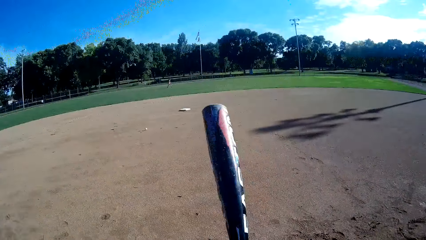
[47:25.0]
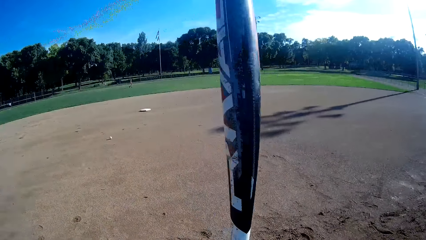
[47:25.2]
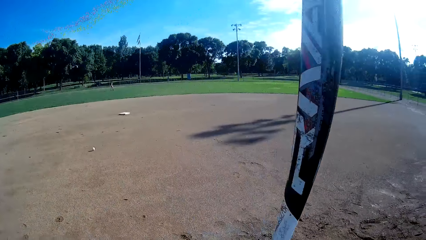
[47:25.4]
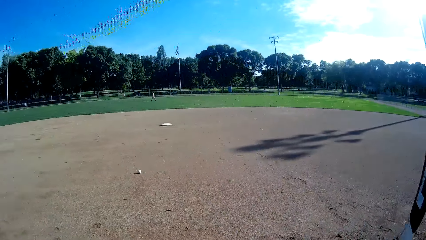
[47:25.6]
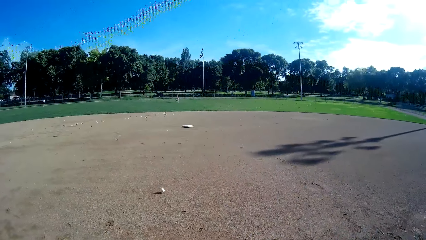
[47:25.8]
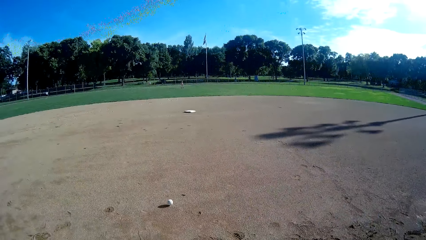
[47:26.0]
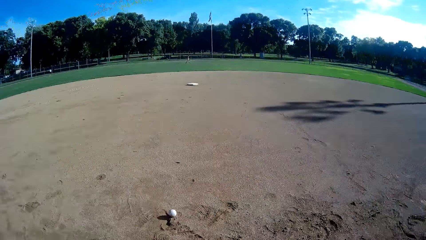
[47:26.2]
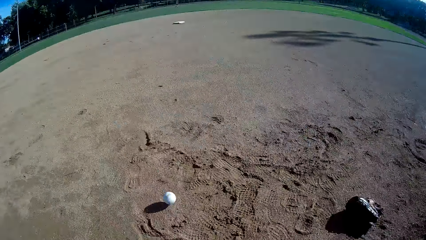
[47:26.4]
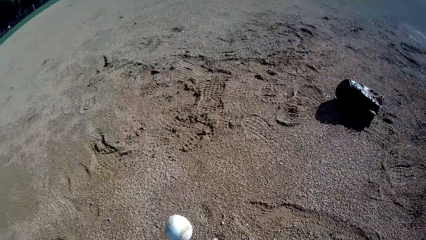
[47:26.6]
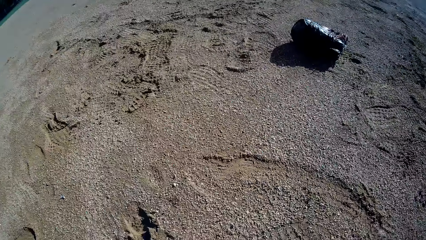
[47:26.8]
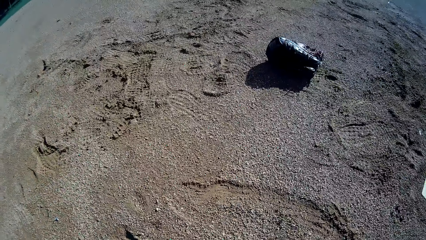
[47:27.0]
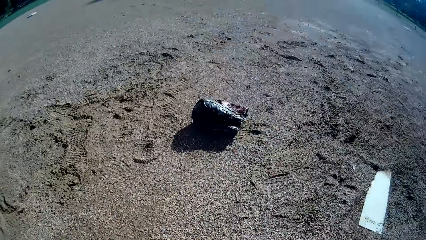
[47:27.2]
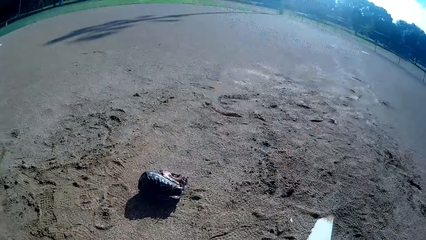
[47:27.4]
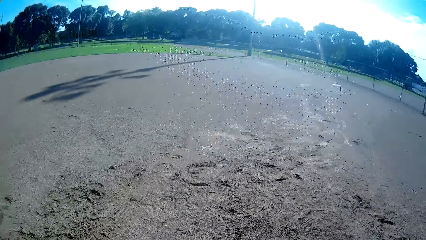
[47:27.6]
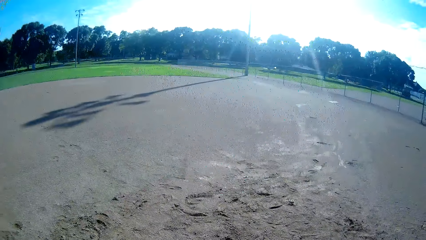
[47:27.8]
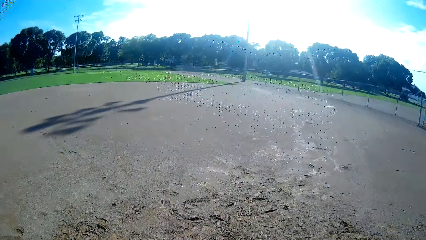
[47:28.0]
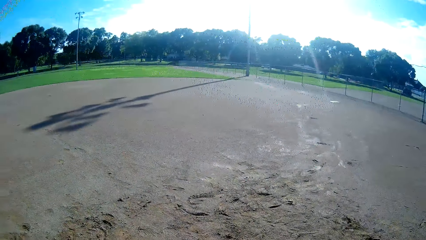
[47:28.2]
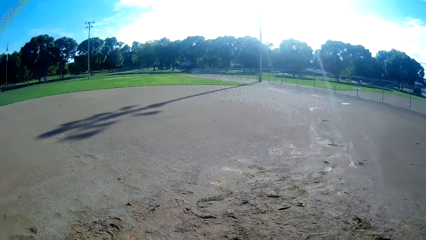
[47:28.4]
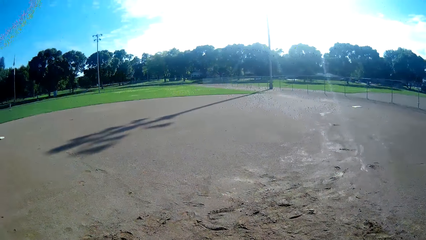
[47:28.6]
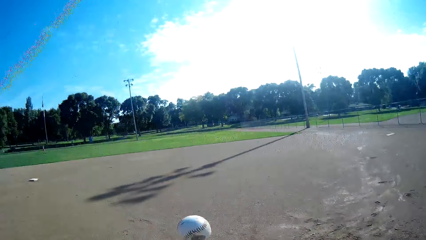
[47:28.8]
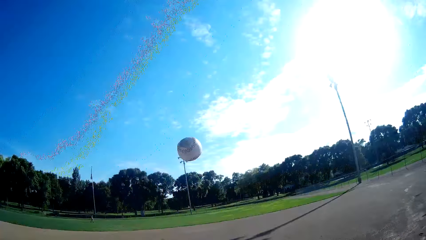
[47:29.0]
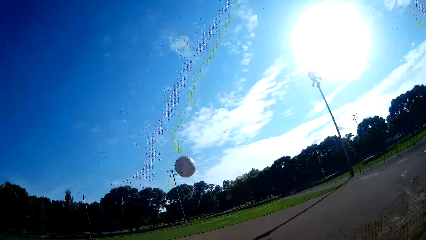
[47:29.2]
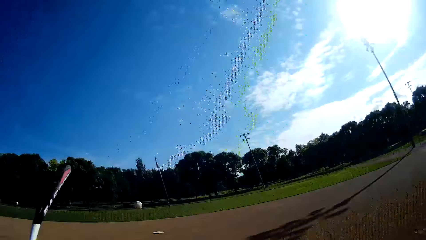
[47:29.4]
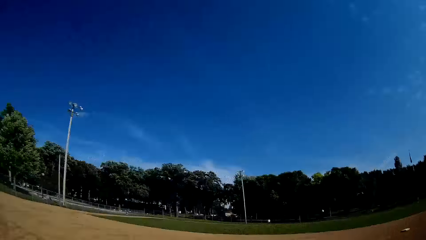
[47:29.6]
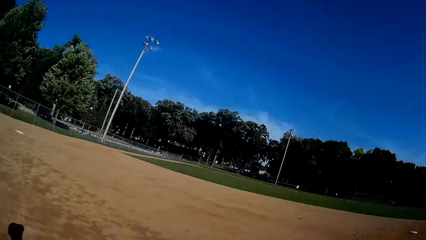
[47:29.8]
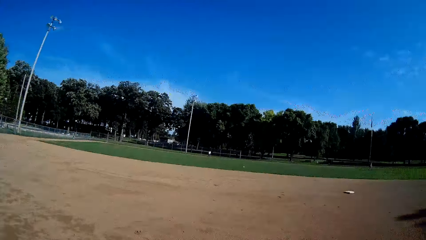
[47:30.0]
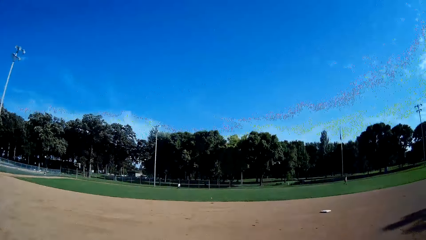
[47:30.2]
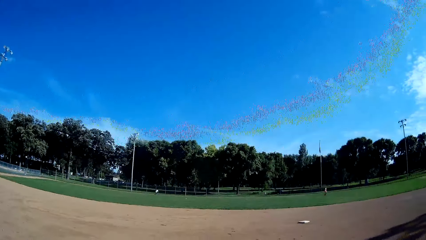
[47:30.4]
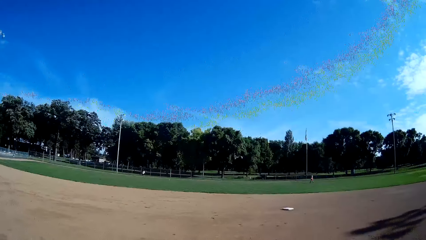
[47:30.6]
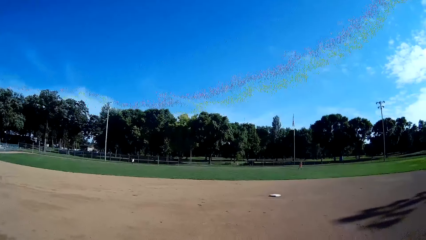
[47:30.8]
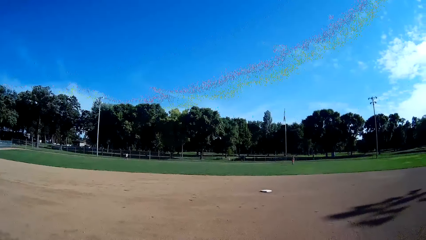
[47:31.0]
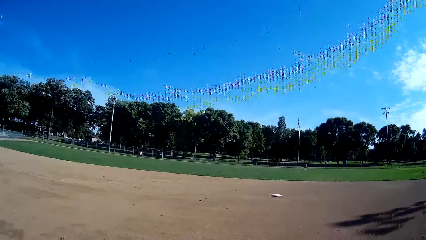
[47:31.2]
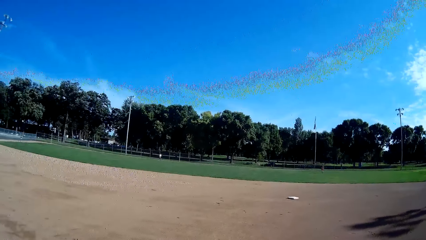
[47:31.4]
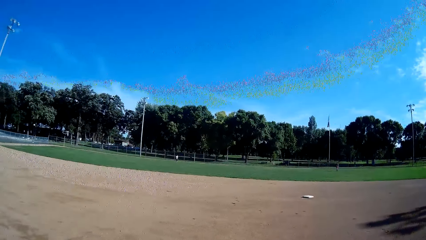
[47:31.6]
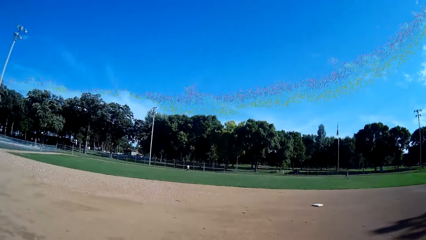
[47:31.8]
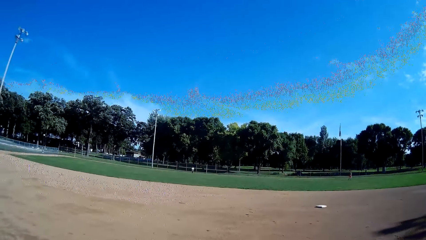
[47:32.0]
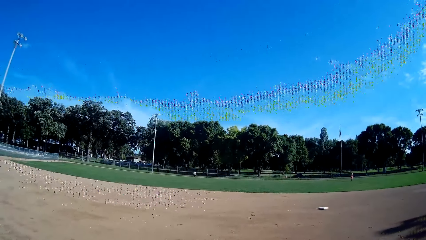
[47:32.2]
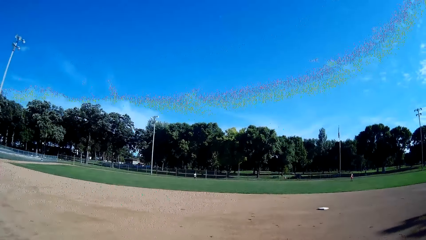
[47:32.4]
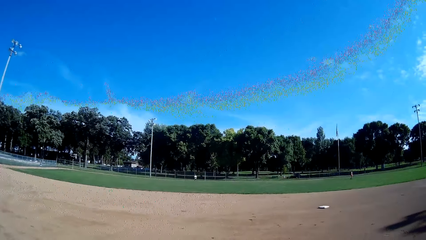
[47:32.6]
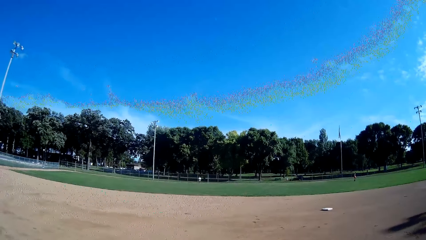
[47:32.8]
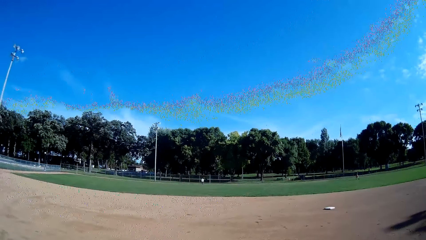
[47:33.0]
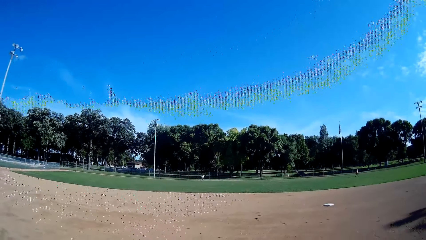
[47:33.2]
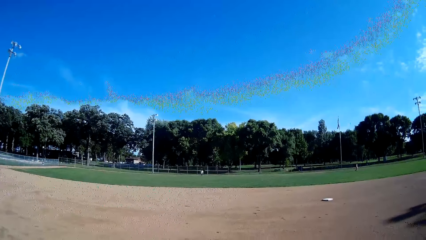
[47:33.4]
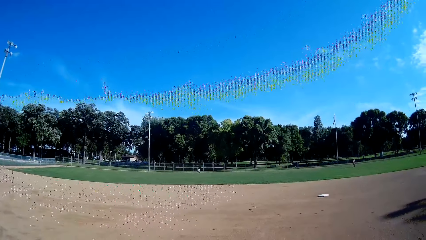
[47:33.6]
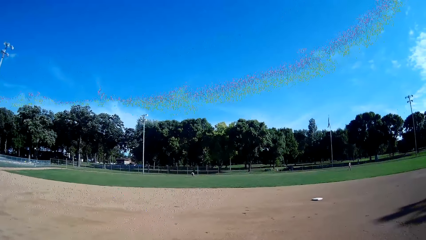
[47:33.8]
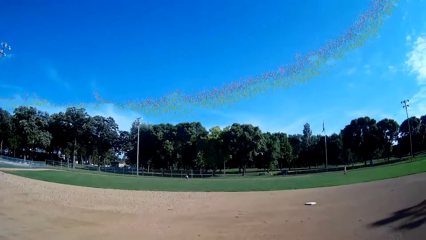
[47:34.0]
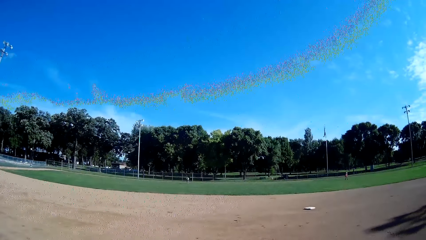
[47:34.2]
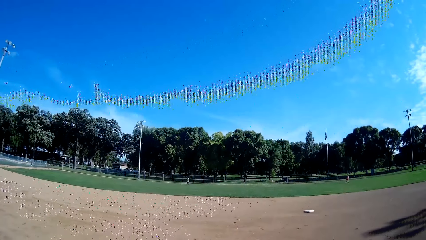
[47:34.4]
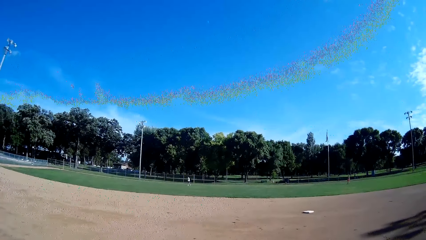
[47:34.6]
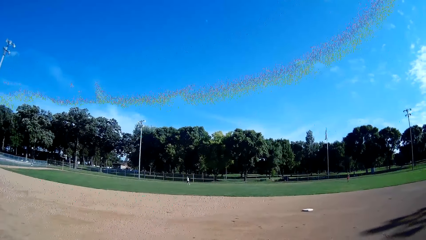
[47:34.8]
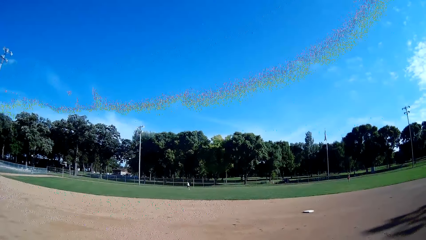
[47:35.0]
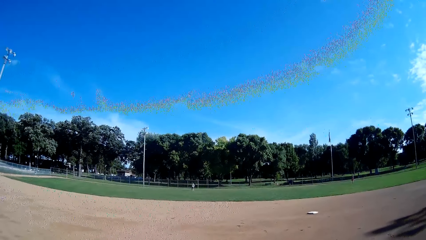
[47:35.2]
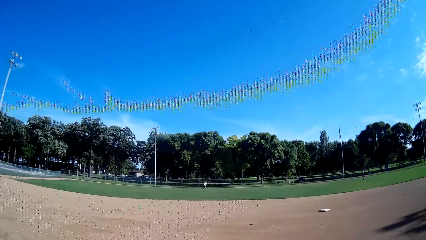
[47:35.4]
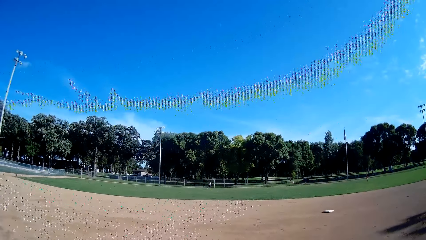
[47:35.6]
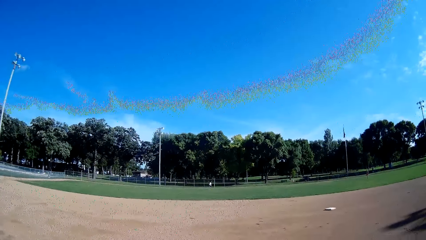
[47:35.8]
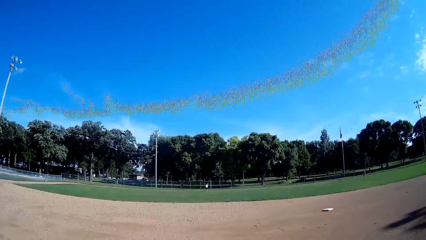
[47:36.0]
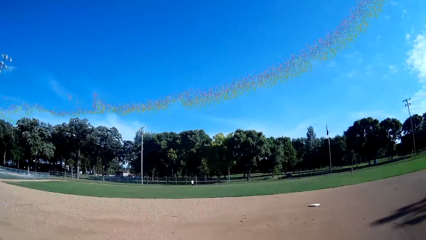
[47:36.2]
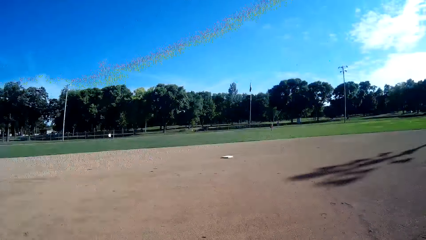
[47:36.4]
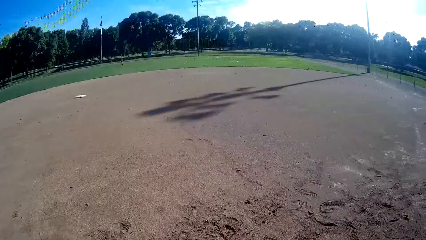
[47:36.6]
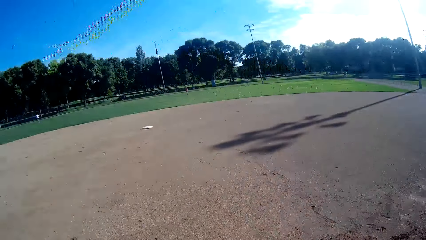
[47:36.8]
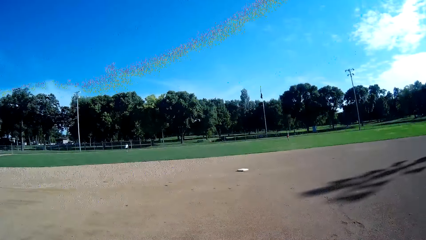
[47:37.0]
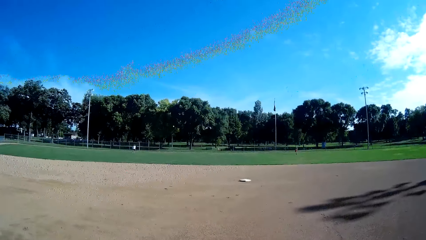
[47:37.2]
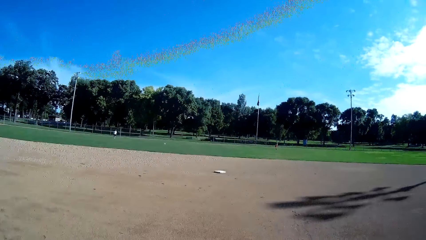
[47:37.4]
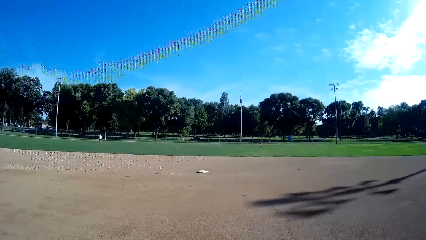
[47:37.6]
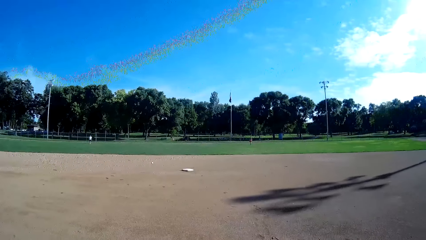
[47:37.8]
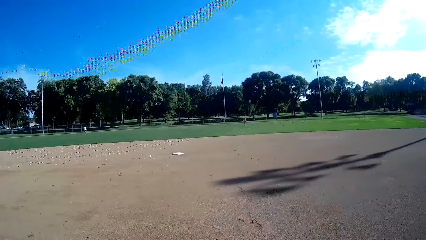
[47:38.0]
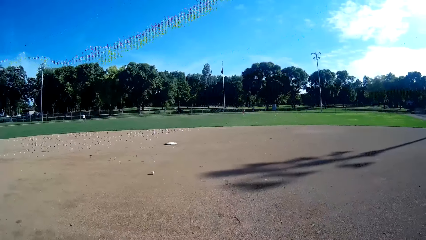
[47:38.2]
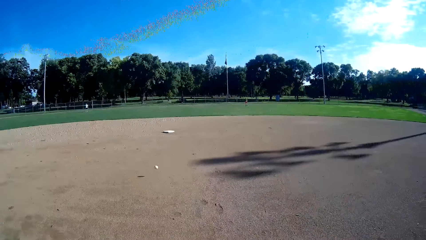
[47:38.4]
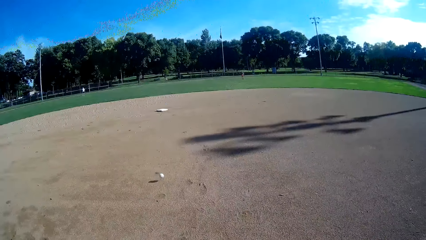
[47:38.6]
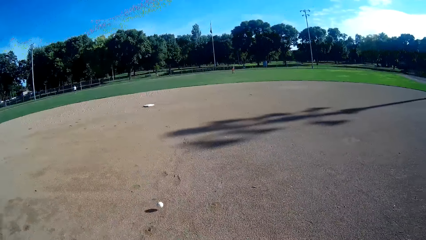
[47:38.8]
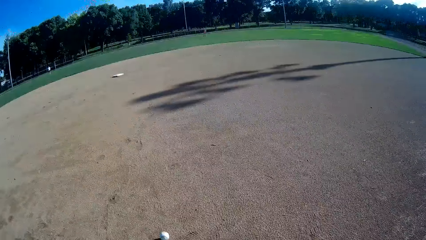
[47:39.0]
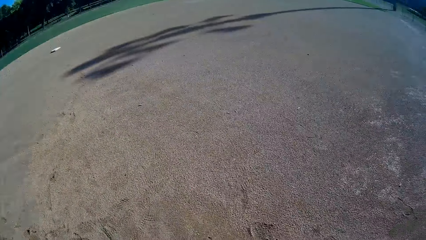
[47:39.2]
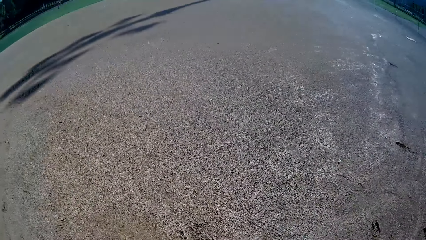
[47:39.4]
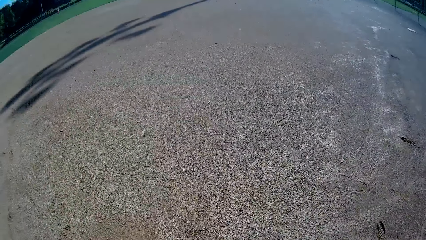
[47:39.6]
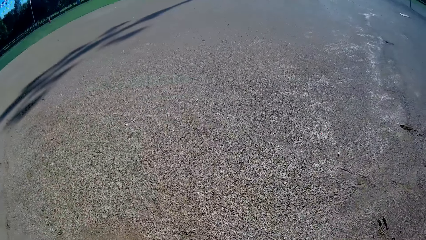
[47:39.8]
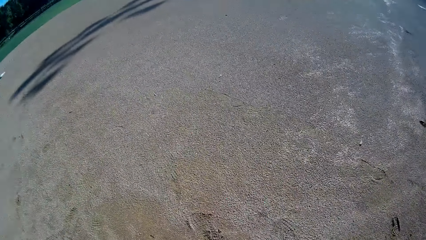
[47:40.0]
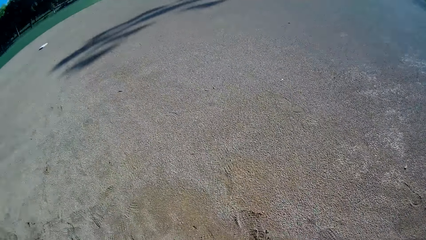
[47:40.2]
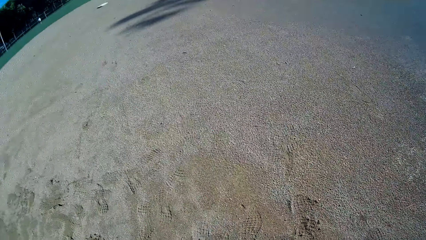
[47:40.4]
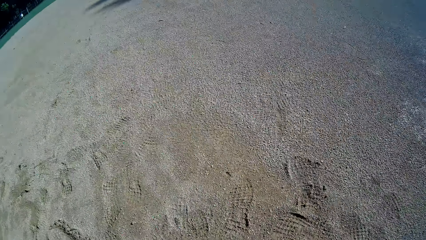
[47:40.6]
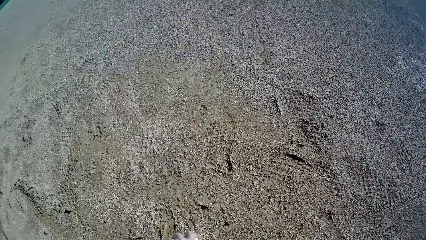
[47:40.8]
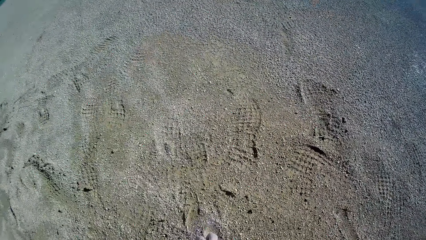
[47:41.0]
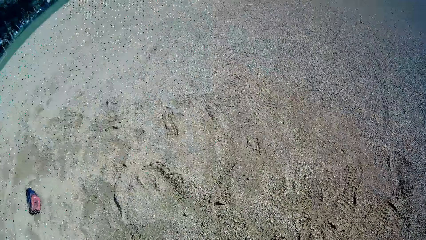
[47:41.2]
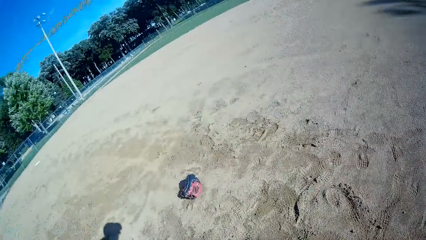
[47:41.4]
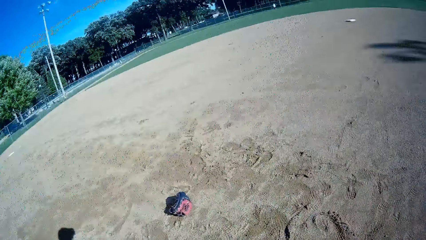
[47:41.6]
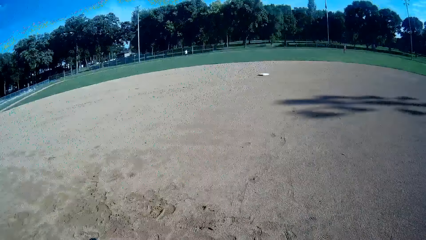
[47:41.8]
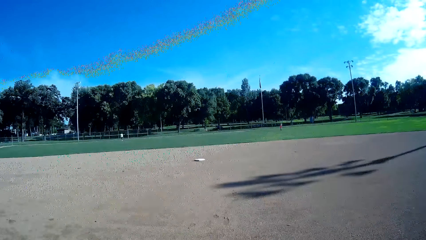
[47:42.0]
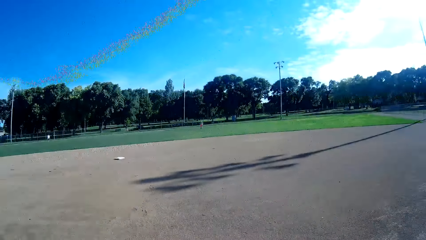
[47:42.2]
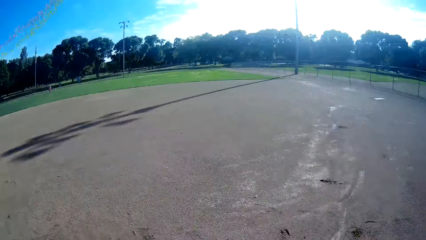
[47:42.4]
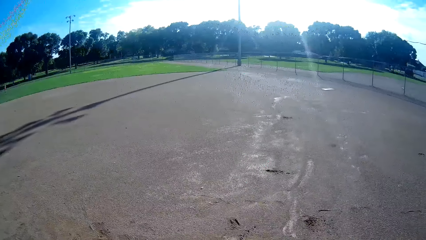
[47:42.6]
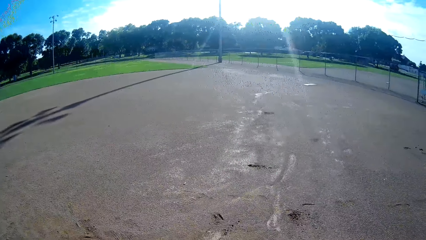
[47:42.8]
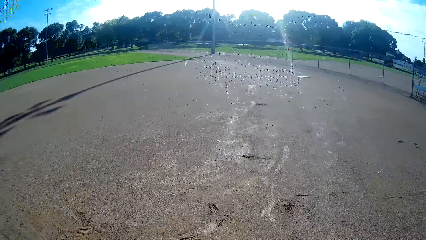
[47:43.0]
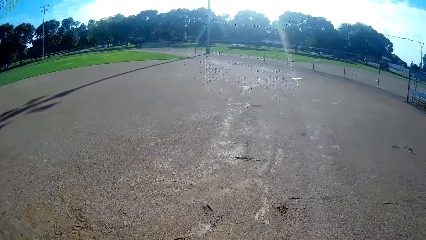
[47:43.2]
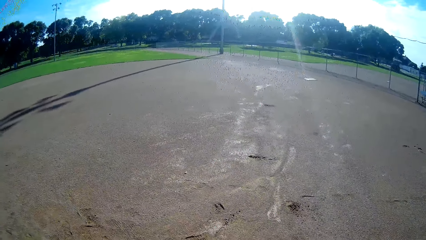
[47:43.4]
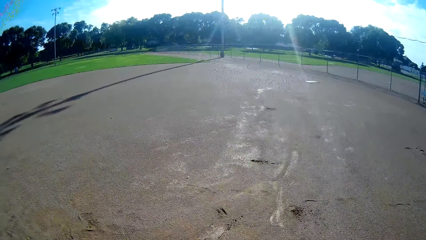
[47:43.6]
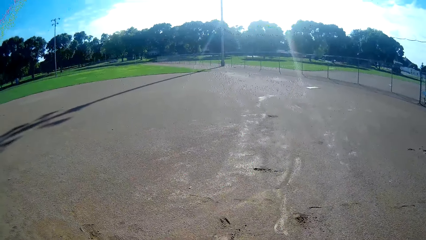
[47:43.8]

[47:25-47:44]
The camera wearer raises the bat. They pick the ball from the ground. They throw the baseball in the air. They play the ball with the bat towards a man. The man jogs towards the ball. The man picks the ball from the ground. The man throws the ball towards the camera wearer. The camera wearer picks the baseball from the ground. They look around the field.
